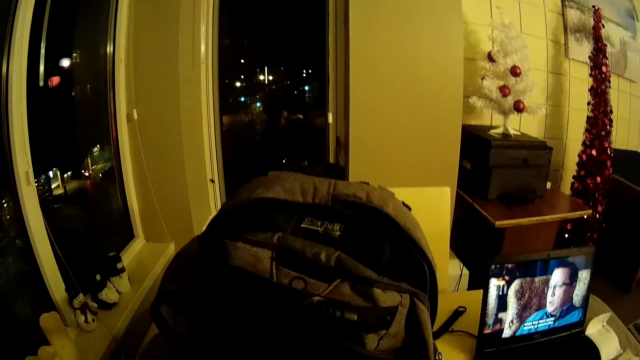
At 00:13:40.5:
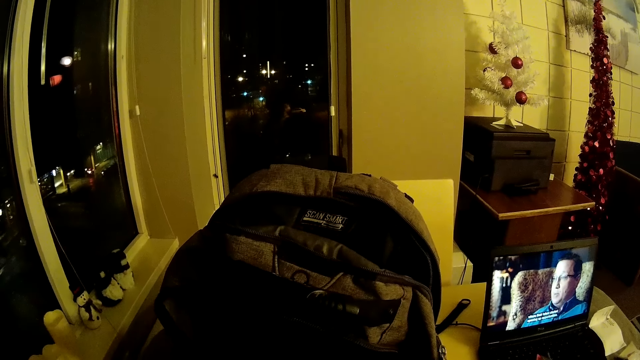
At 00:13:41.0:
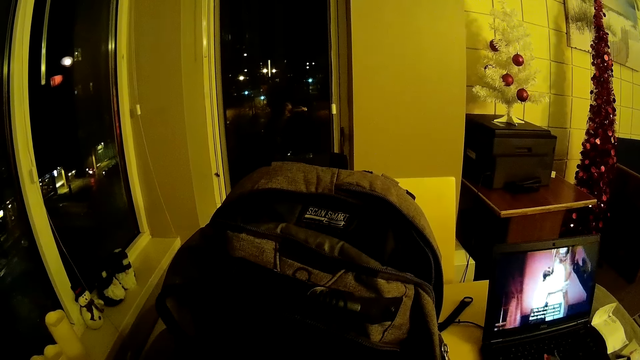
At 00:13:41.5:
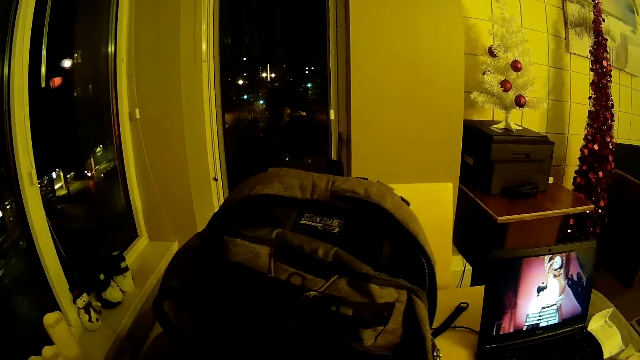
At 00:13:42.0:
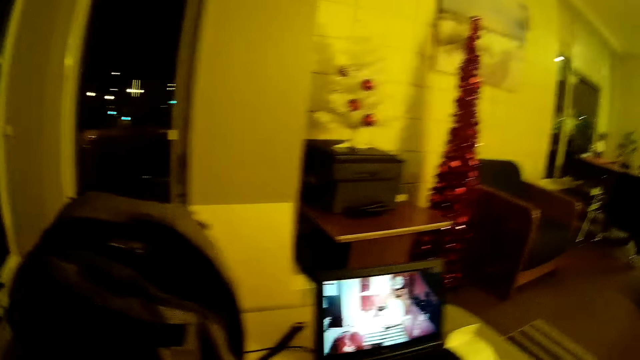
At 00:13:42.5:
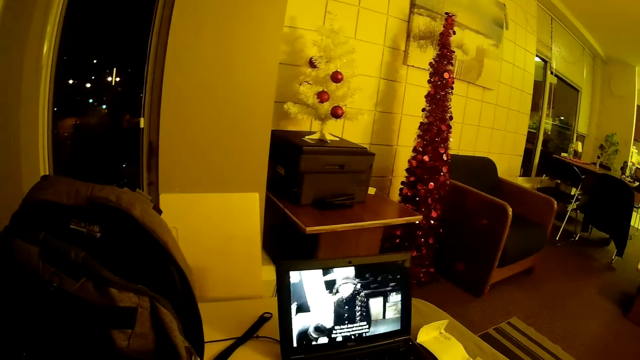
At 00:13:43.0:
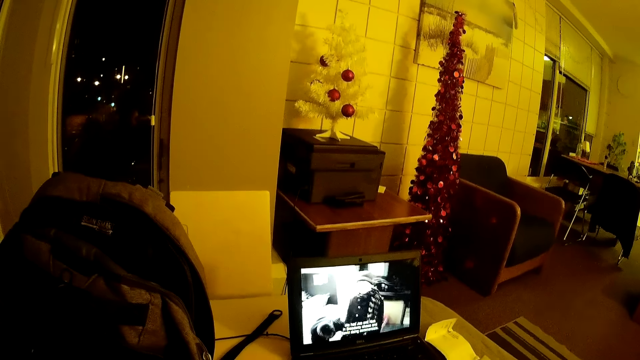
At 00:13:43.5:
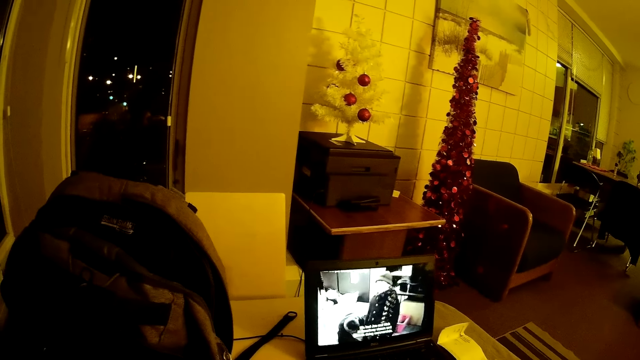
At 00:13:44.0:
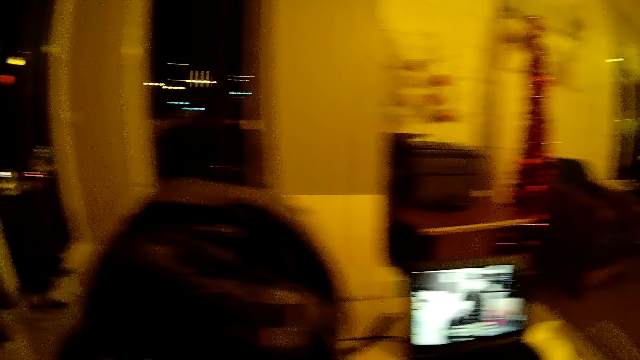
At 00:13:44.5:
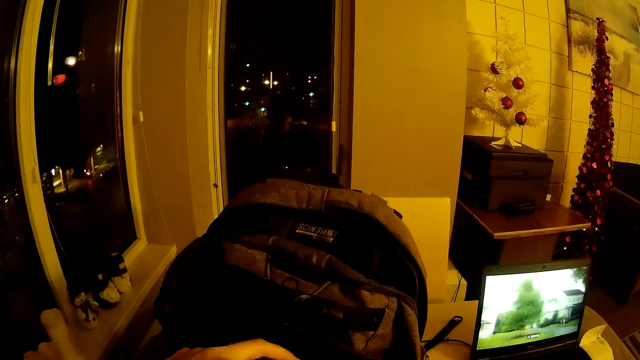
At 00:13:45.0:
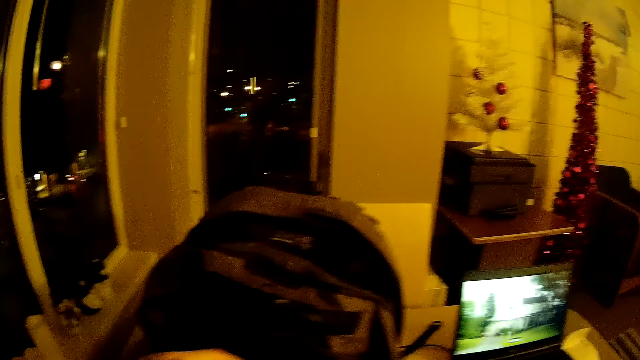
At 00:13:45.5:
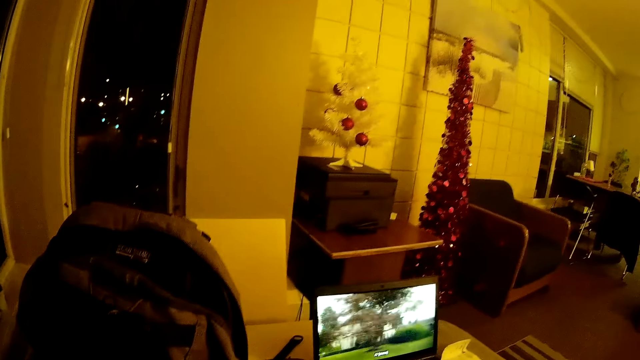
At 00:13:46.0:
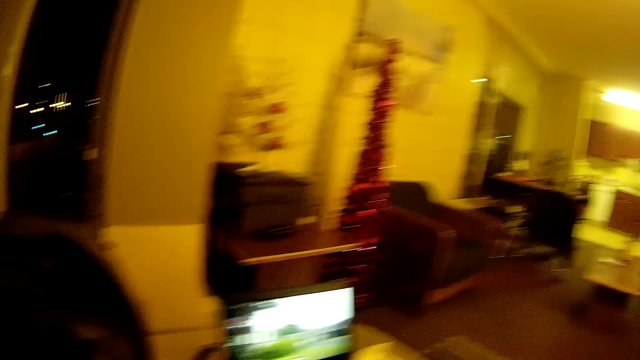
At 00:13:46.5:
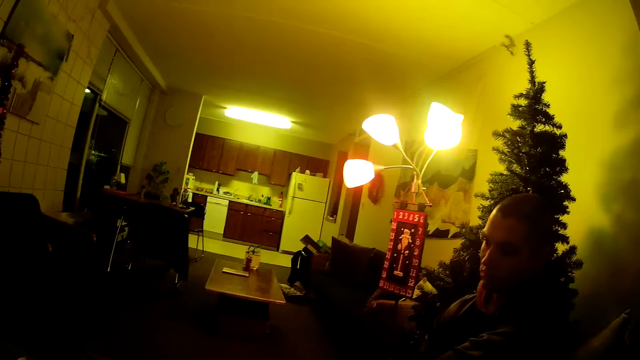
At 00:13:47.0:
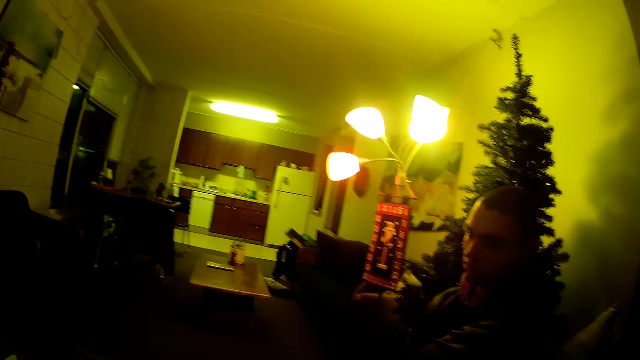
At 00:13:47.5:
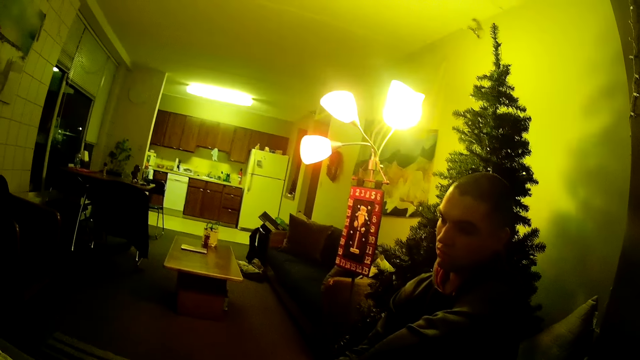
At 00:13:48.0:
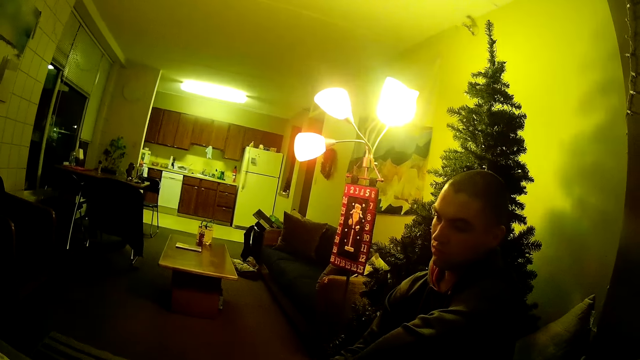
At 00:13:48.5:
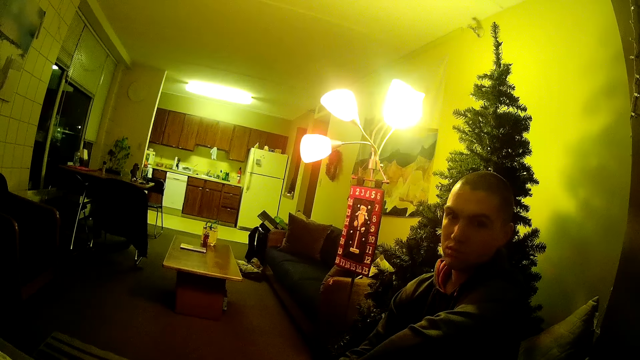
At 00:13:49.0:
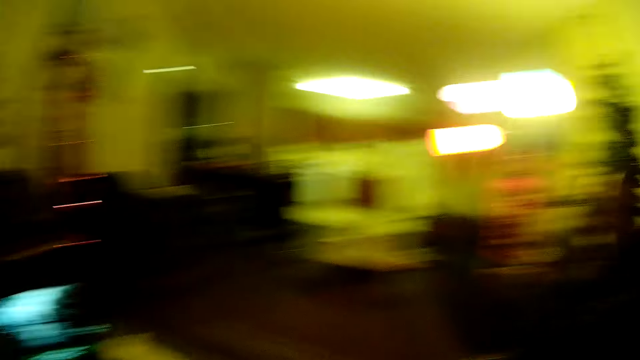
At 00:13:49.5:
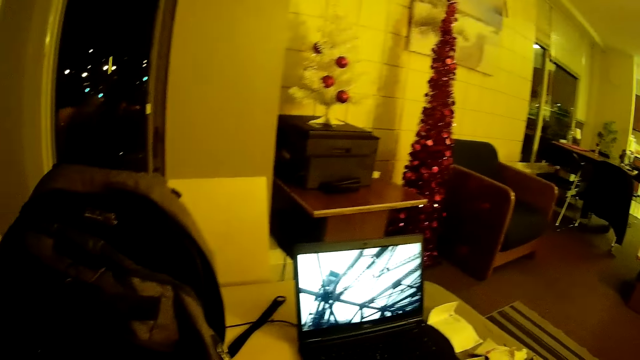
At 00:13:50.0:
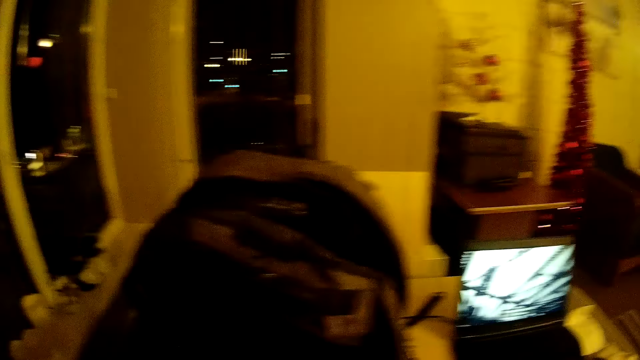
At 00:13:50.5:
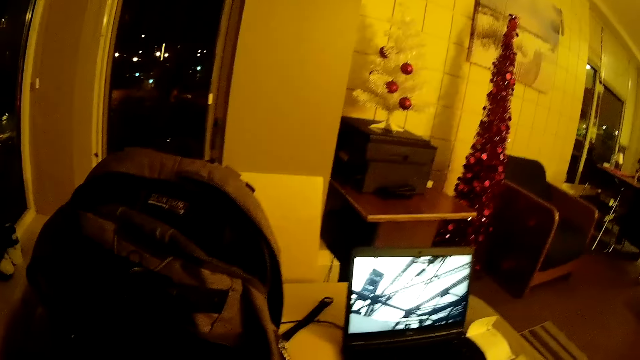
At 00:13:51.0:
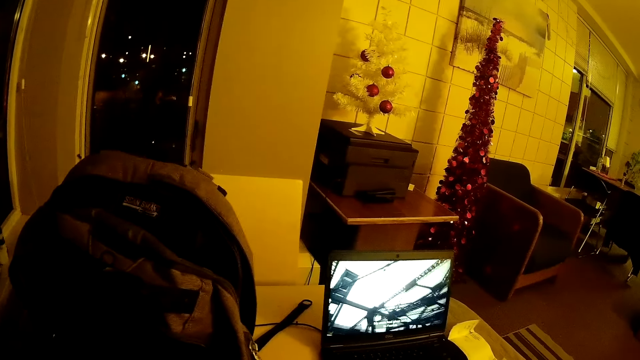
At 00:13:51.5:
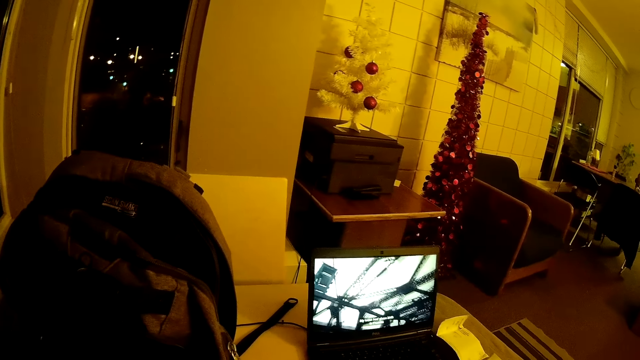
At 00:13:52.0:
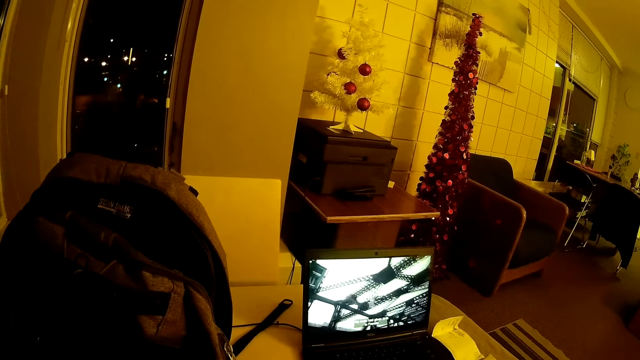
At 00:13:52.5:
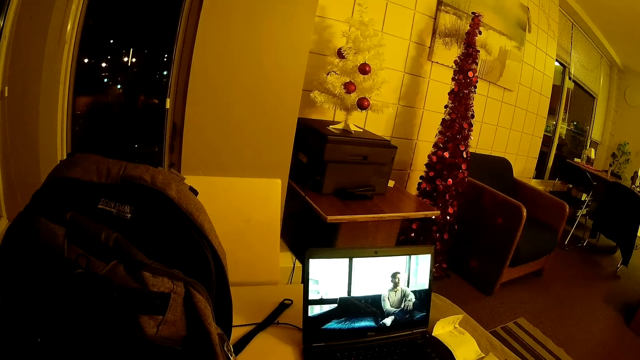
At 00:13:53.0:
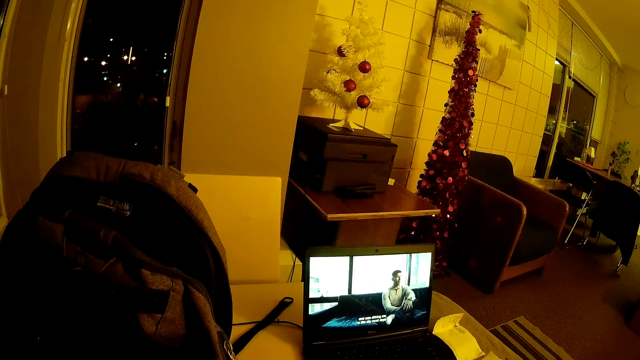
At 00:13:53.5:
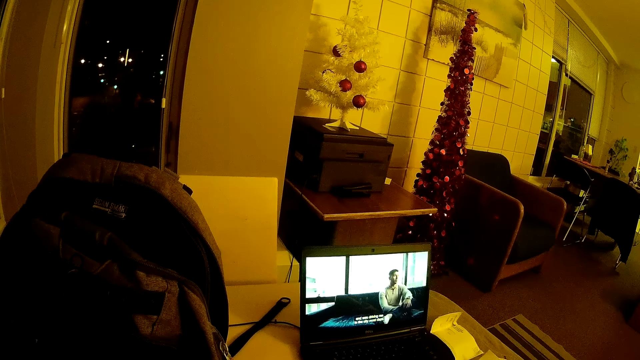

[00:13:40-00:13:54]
The camera wearer holds the bag. They watch the video on the laptop. They look around the room. A man watches a movie on the laptop. The camera wearer turns around the room. They watch a movie on the laptop.

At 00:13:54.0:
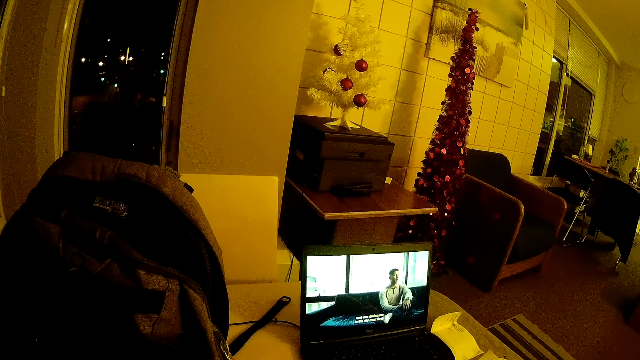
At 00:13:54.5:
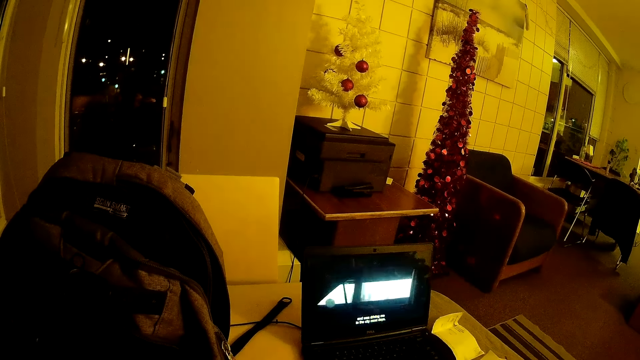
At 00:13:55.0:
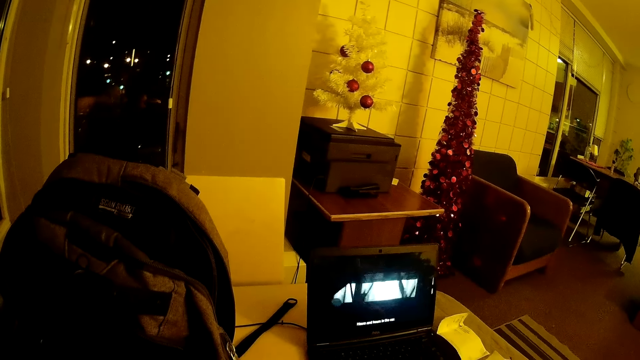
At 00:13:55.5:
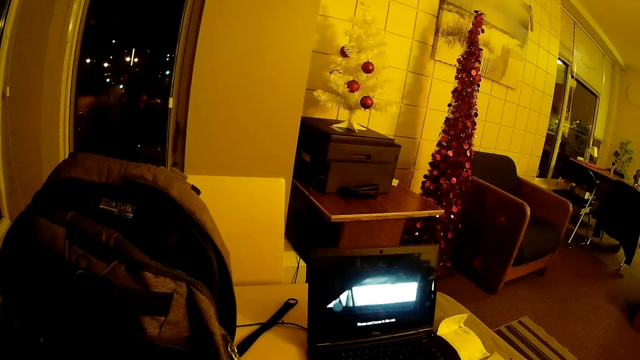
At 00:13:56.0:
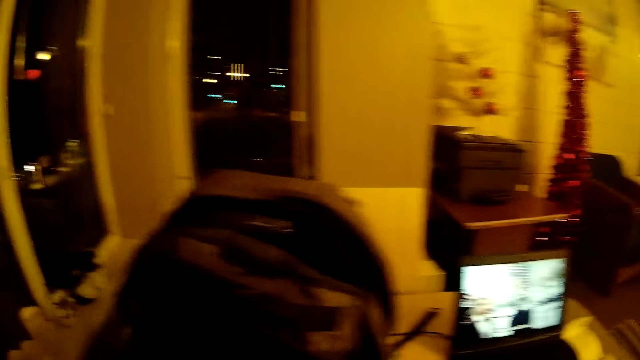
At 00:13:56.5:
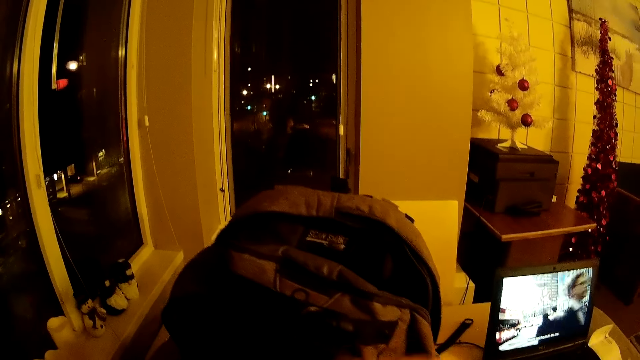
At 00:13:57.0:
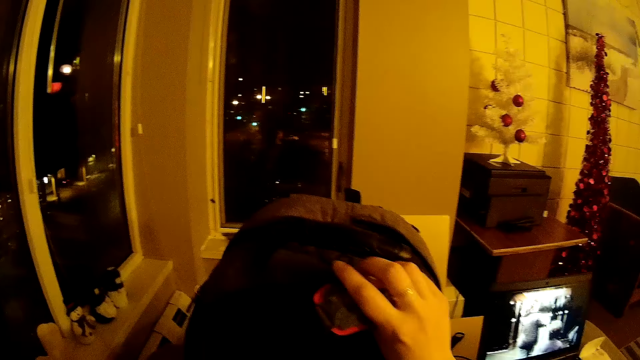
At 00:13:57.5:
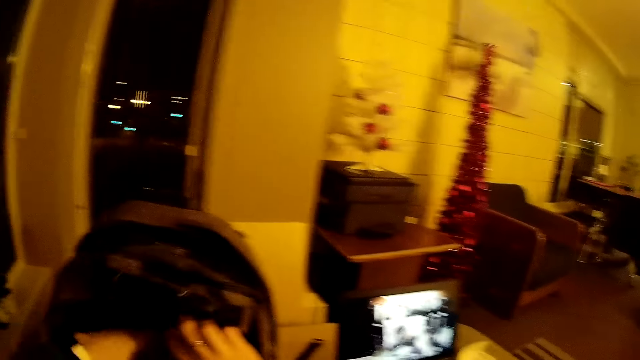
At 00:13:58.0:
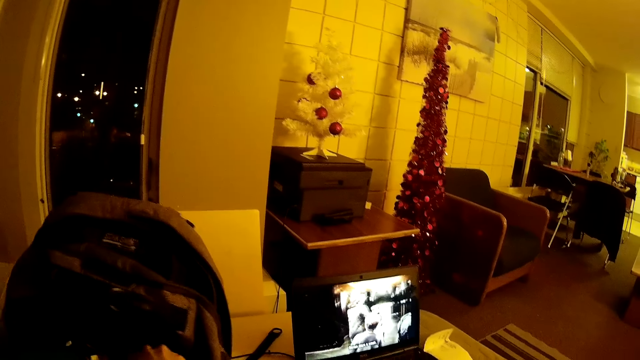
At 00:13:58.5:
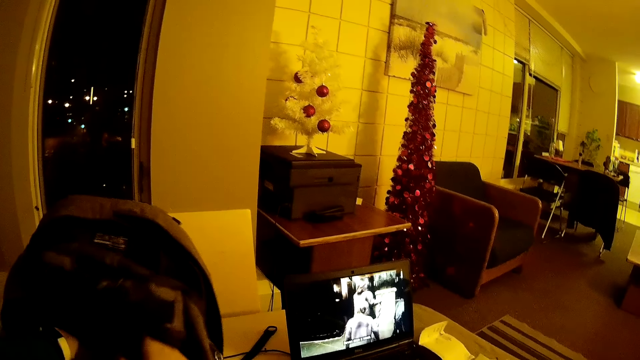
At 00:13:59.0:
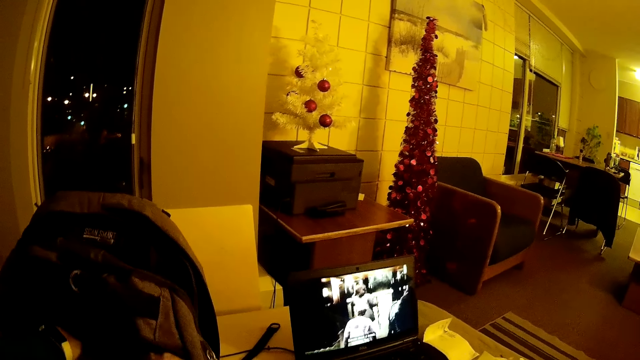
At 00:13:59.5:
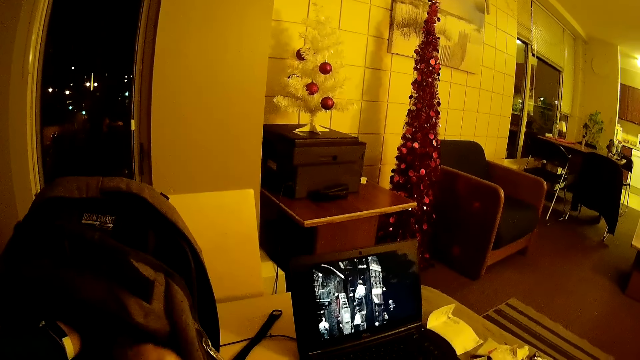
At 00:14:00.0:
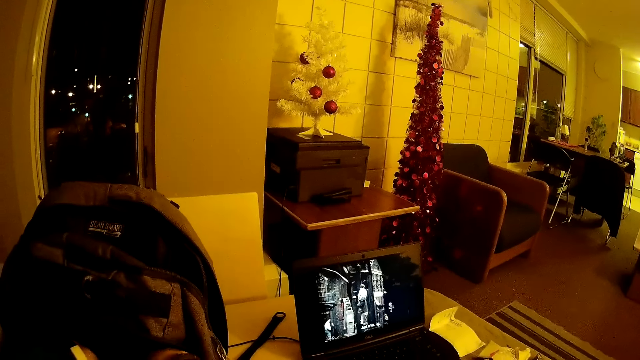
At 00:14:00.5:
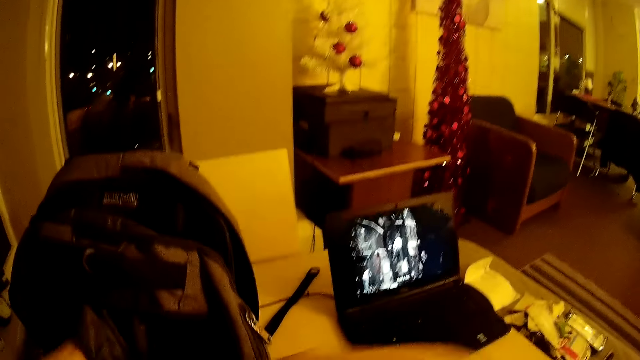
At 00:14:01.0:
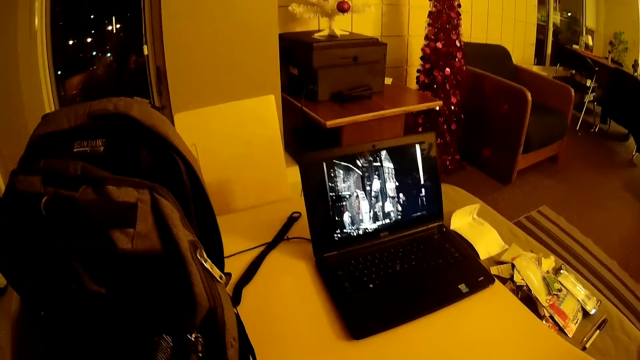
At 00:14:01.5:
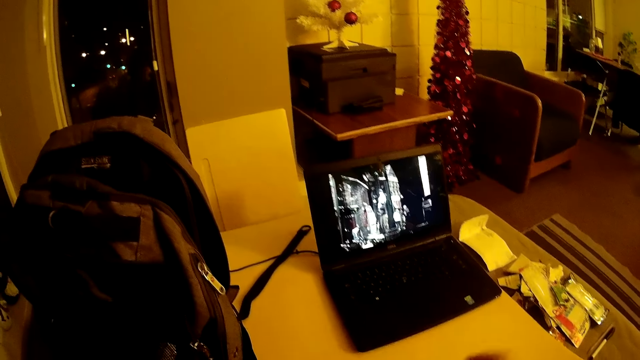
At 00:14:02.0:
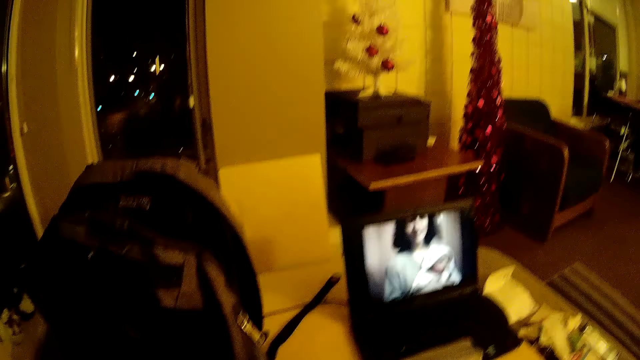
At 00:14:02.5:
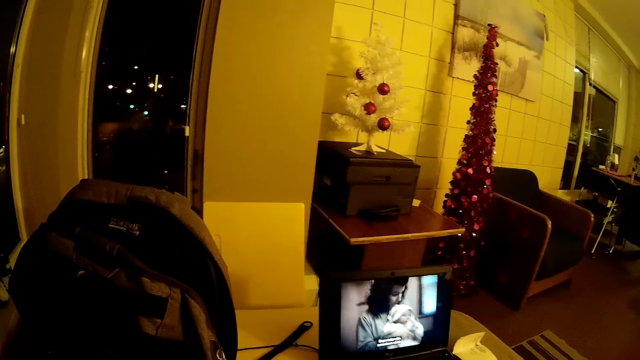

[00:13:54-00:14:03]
The camera wearer touches a bag. They hold the bag.
